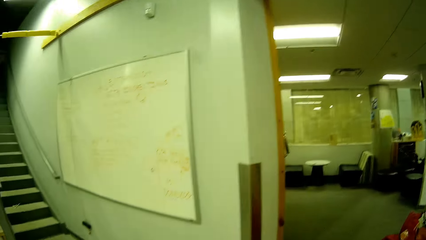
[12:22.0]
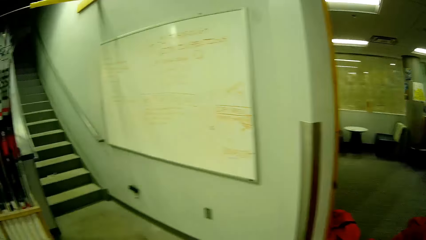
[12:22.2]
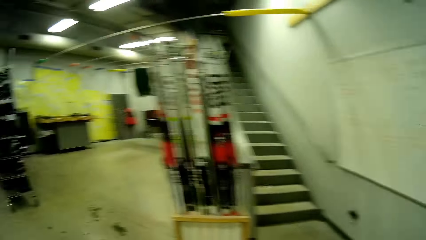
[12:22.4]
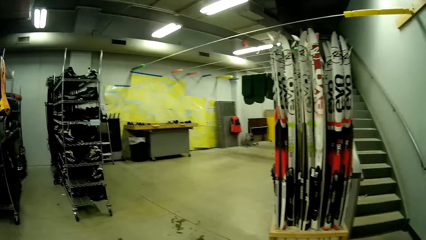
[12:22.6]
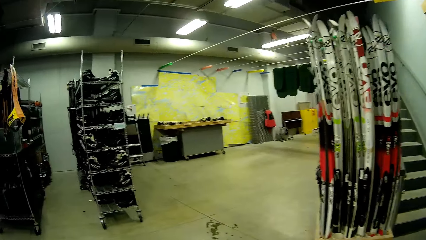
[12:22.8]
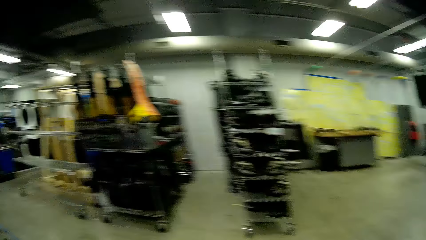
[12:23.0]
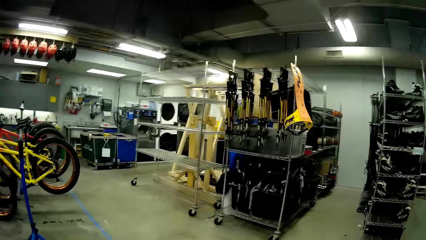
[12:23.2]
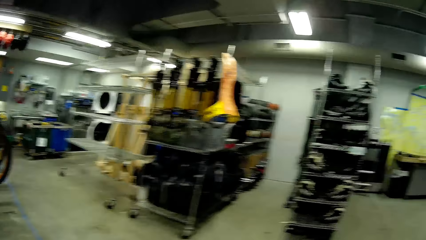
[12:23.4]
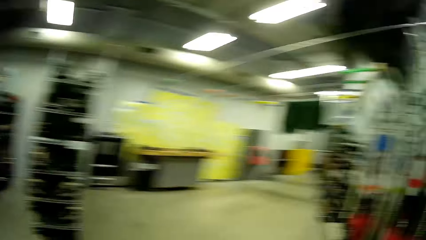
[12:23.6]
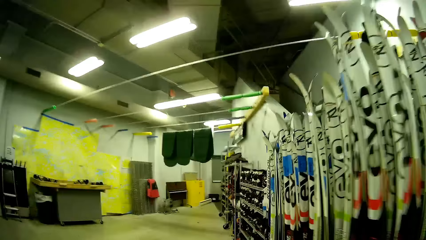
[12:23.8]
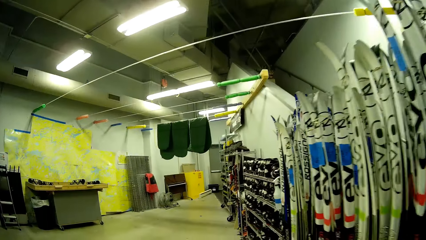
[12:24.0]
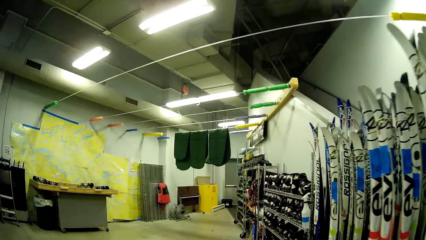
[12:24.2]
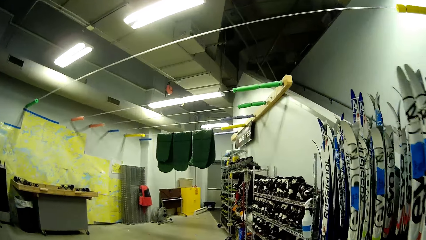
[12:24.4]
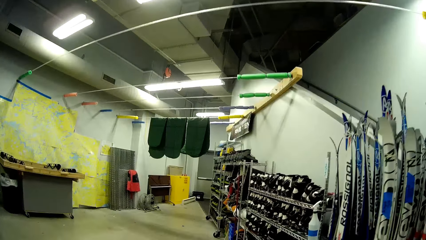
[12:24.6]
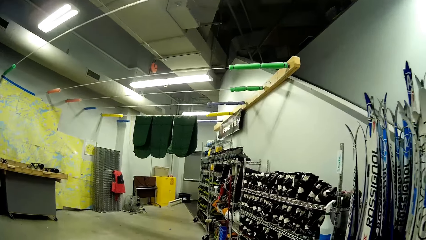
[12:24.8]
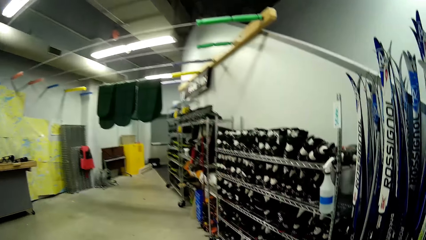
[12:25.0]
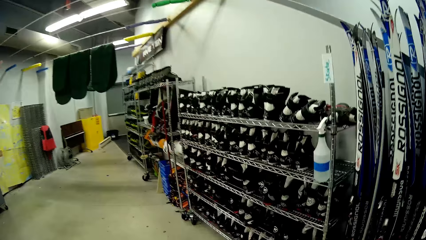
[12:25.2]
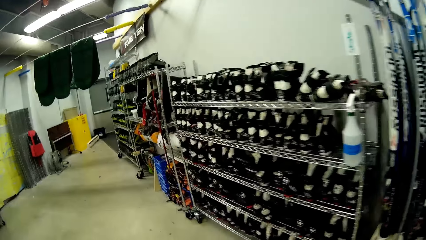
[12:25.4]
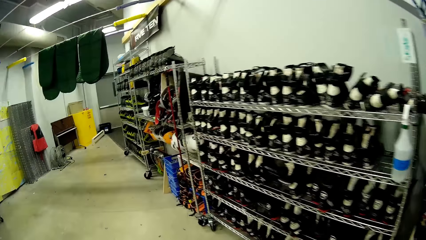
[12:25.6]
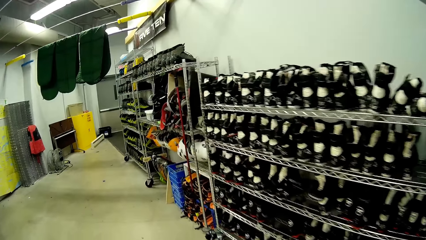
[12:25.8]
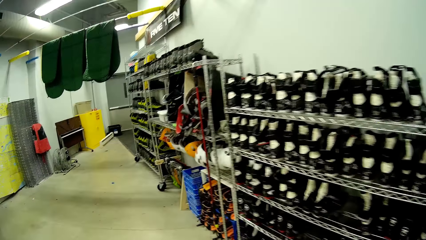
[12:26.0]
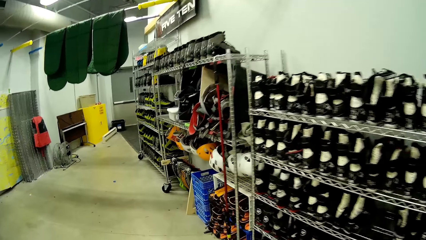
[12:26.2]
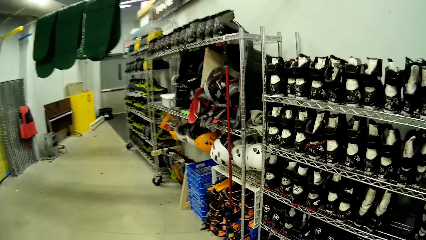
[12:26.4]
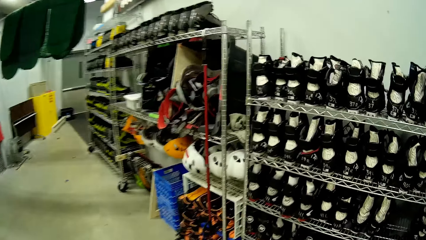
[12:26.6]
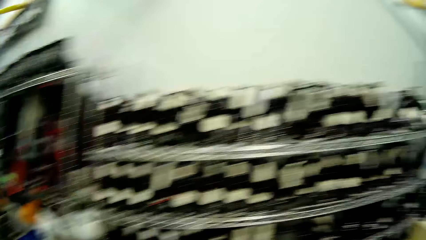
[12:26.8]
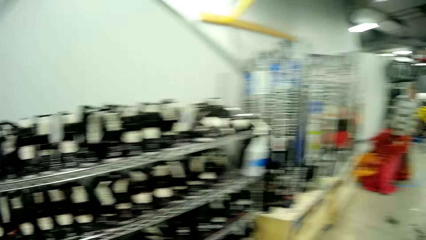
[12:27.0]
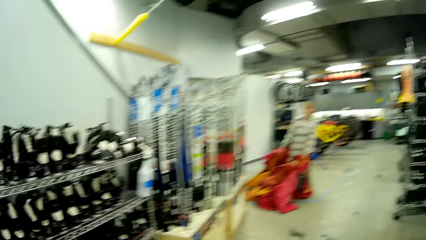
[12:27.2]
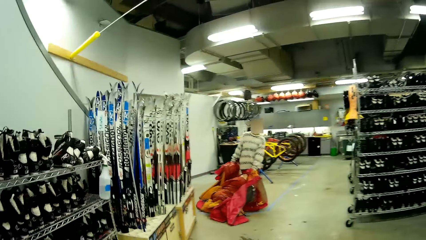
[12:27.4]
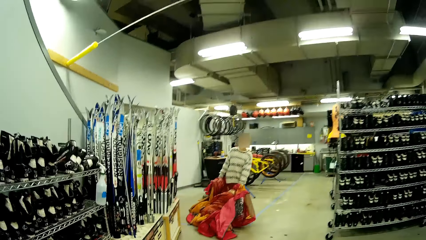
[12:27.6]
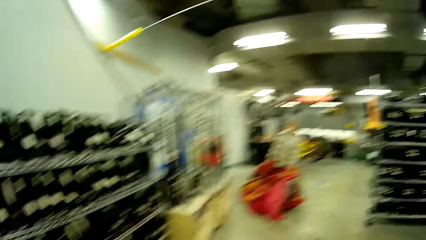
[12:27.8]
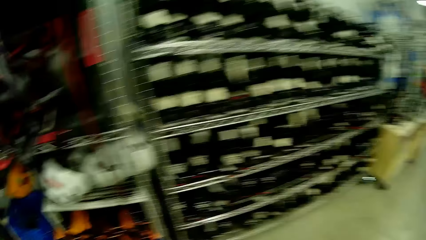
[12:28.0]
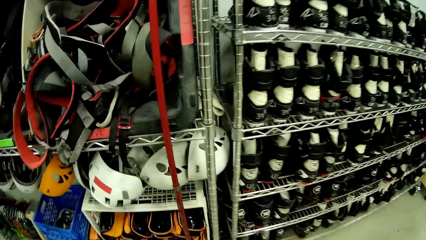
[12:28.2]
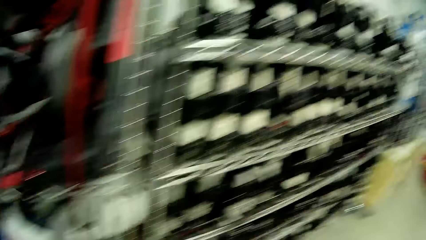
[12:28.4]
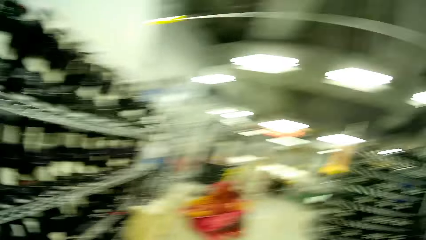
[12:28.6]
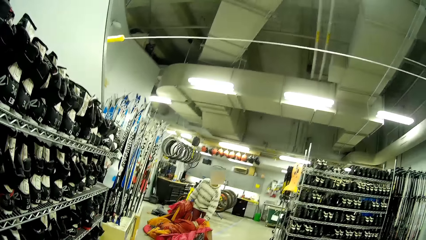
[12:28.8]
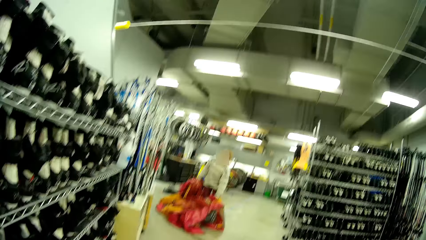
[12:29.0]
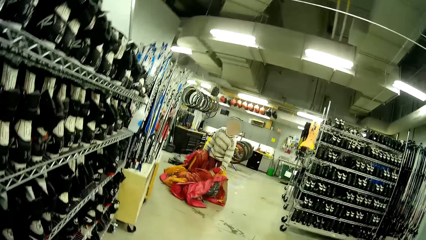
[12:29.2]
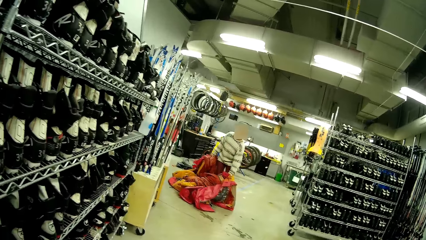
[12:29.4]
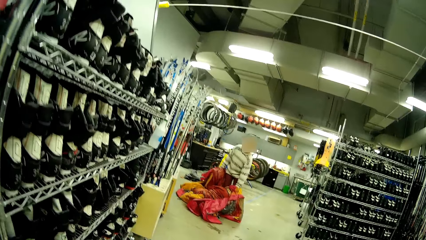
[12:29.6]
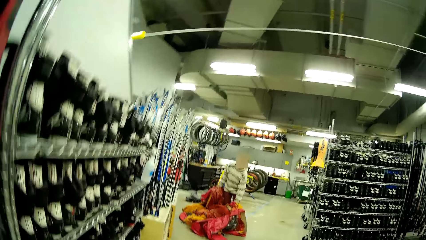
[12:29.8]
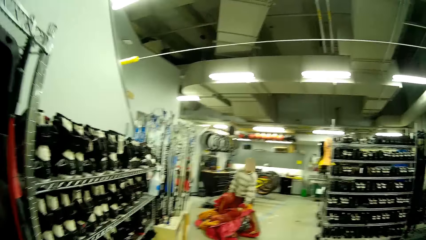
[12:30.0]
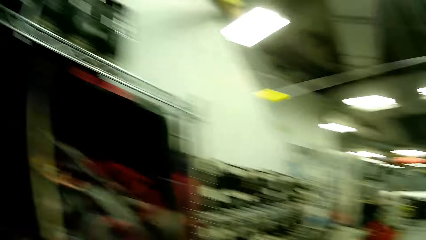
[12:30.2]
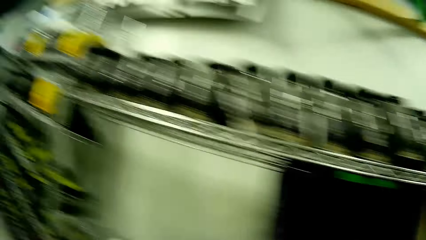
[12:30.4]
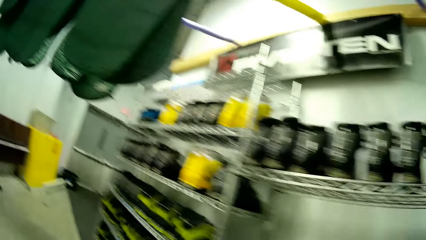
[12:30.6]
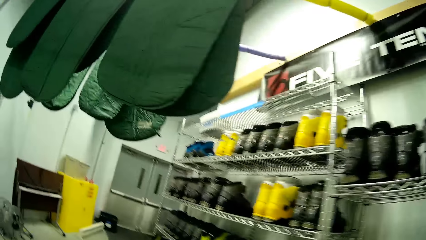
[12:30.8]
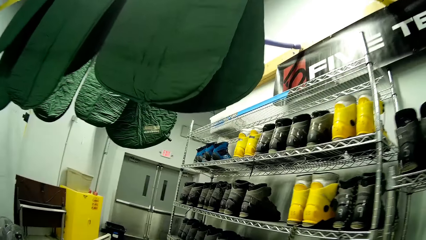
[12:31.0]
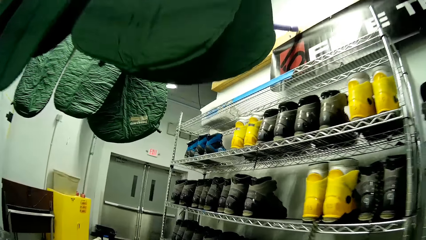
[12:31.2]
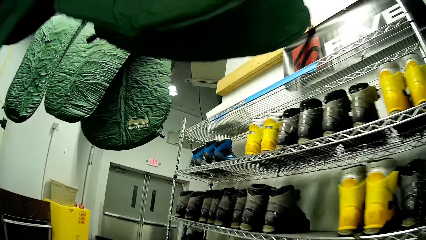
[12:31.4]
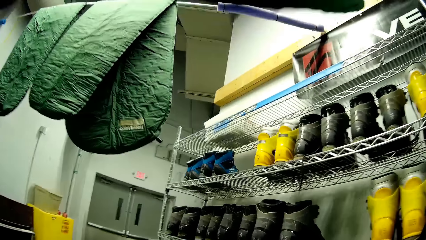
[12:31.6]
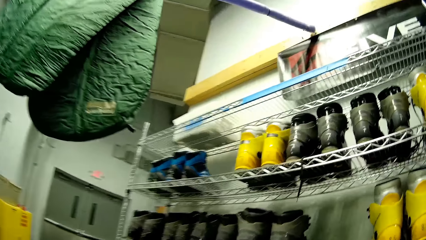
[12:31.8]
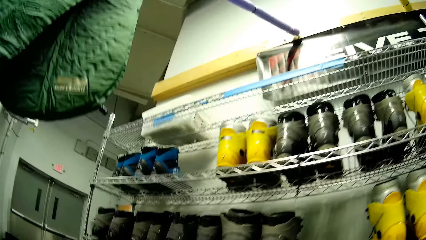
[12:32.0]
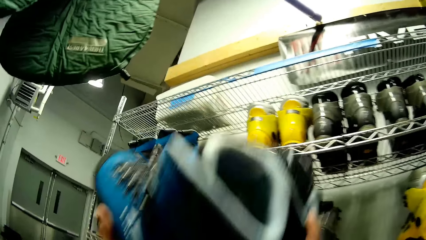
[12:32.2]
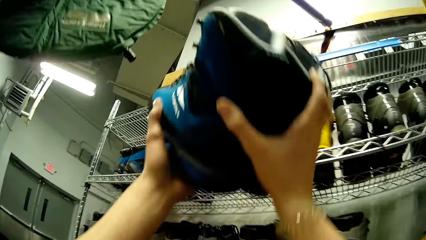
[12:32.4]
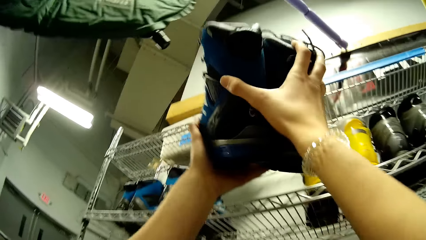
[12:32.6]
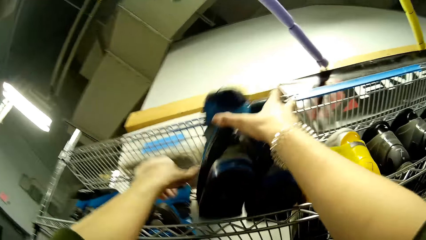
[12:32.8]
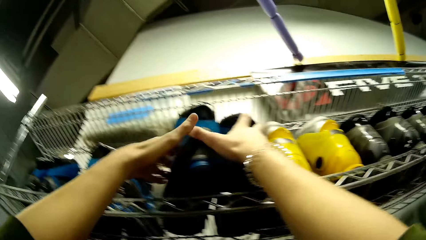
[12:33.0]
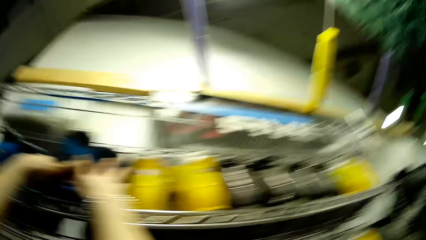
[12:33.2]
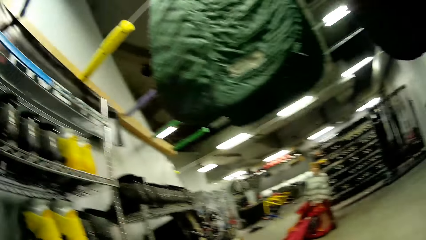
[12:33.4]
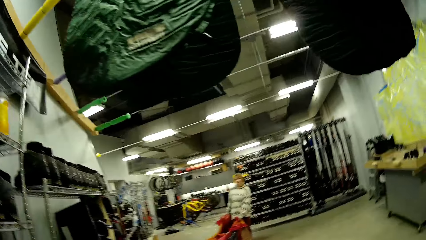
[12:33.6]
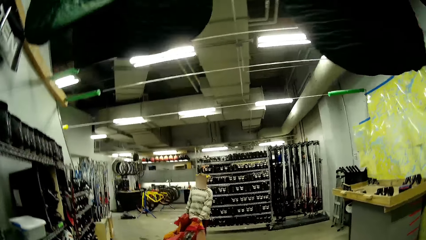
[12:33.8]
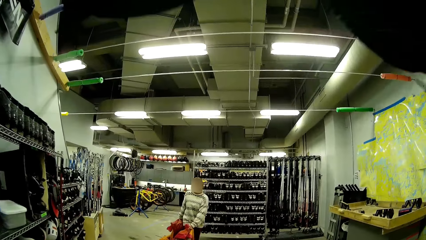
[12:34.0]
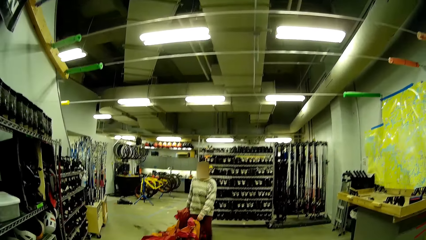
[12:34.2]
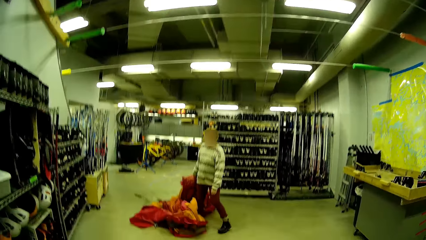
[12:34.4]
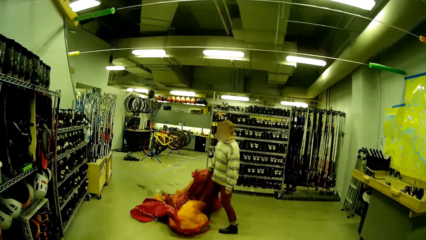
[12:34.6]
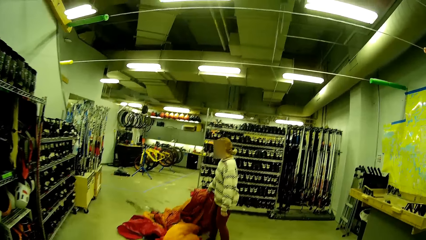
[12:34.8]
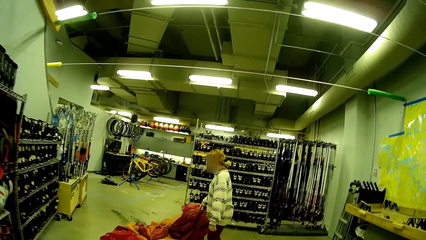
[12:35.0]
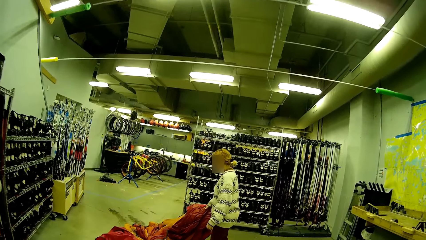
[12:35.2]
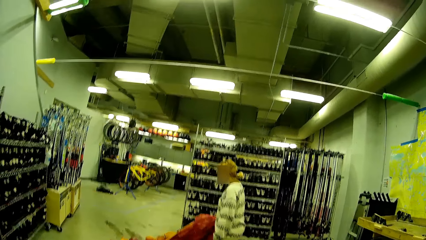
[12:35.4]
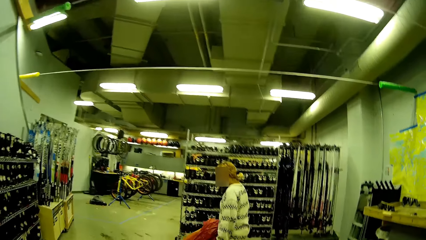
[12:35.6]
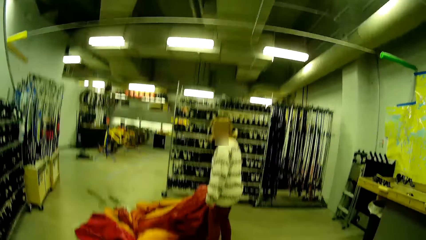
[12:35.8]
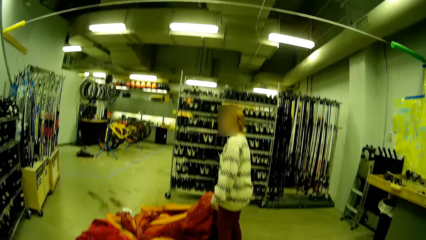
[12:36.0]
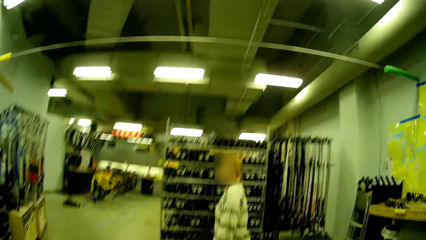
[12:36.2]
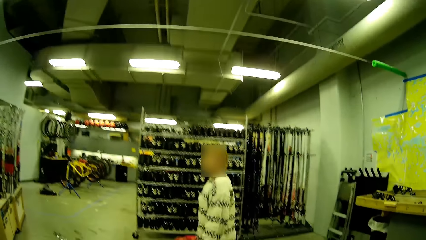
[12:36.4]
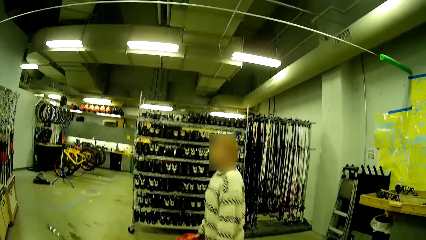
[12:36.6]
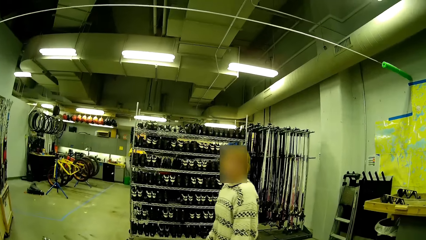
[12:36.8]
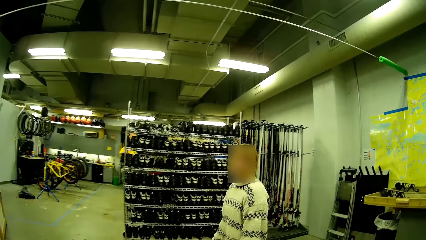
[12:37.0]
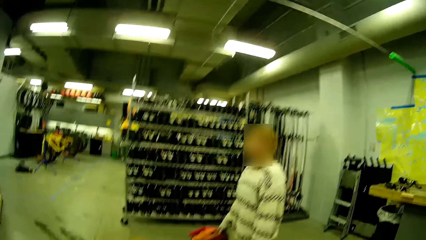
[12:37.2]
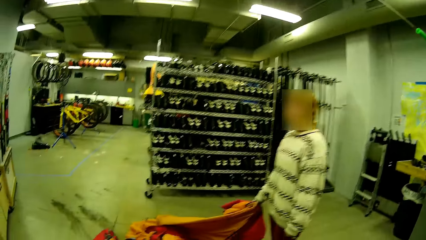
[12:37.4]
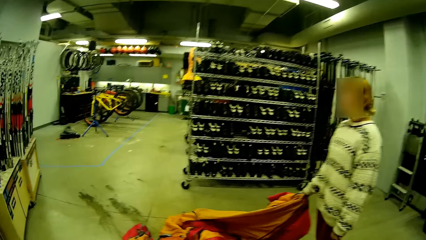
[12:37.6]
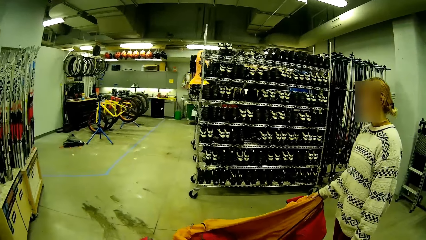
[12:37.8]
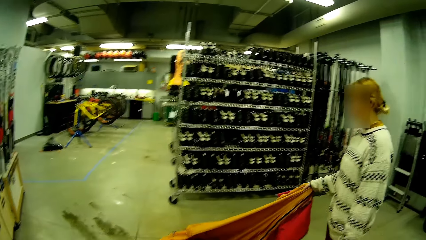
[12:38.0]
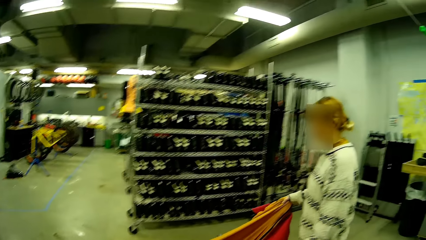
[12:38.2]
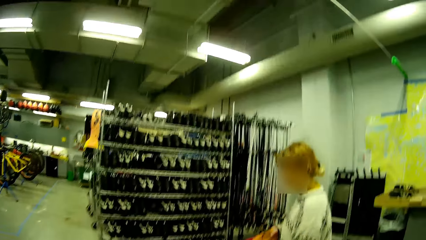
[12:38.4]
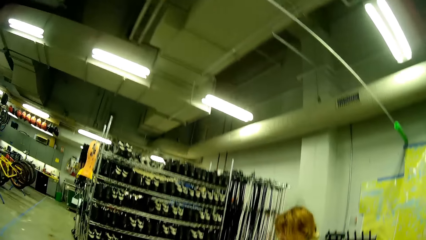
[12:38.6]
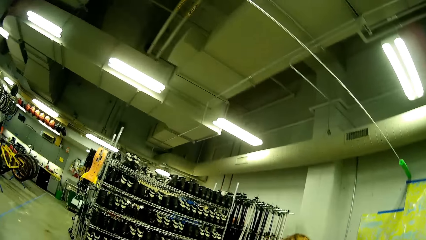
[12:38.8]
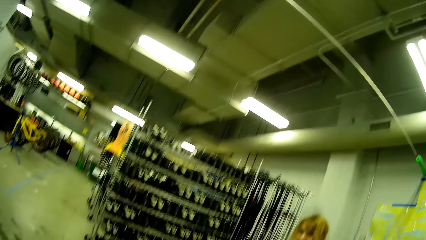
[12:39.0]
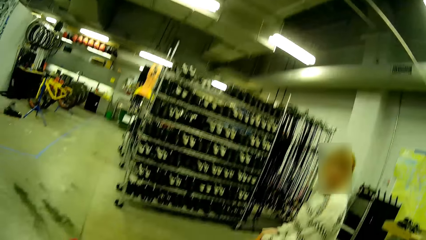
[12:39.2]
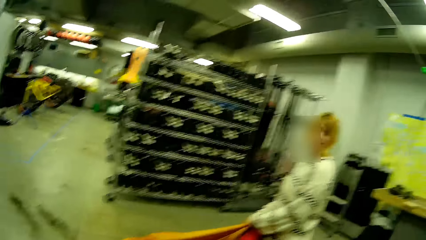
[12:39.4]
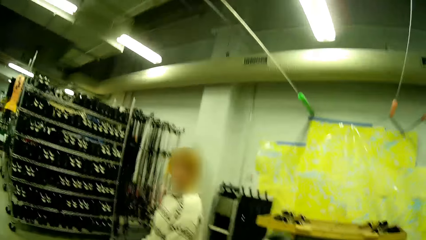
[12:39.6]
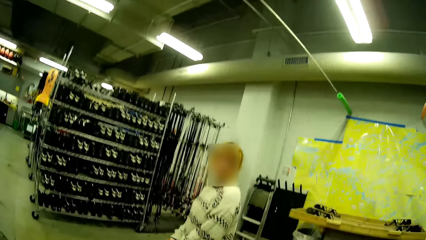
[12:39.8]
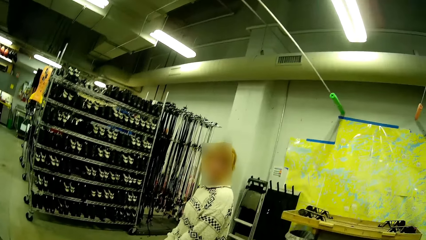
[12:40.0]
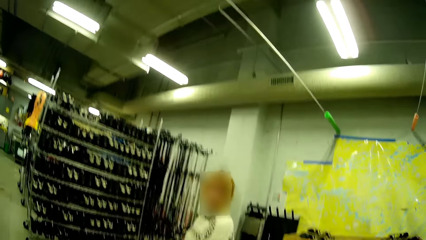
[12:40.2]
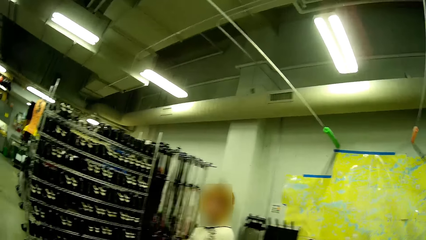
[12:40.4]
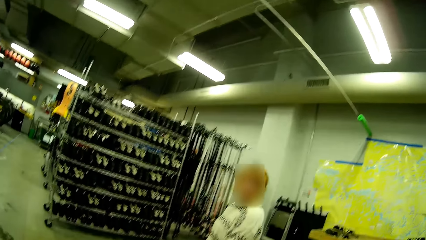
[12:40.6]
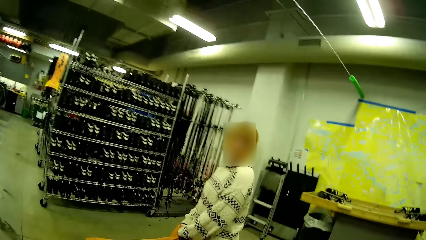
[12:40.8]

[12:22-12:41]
The camera wearer walks around the store. A person stares in the room. The camera wearer pulls the tent. They walk around the store. They put the safety boots on the shoe rack. They walk around the store and pull the tent. The person moves fabric in the room. The camera wearer dialogues with the person.
